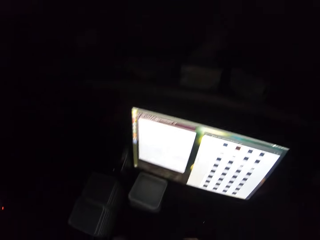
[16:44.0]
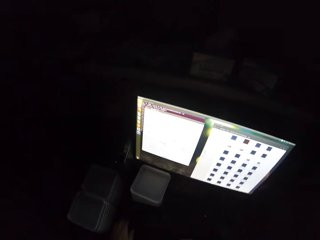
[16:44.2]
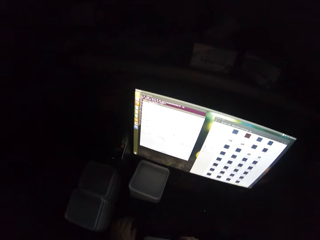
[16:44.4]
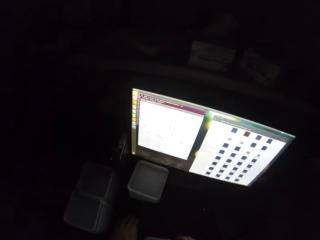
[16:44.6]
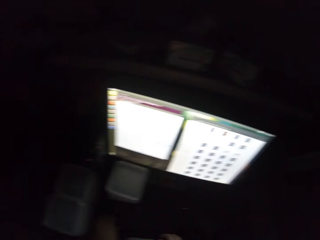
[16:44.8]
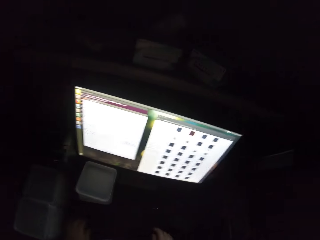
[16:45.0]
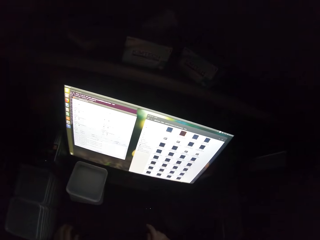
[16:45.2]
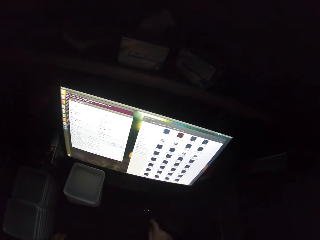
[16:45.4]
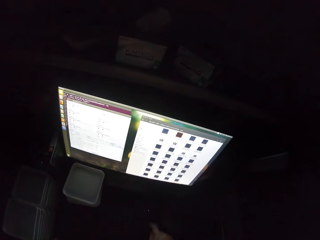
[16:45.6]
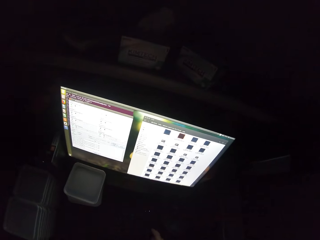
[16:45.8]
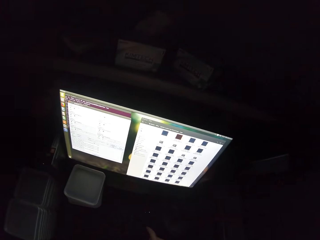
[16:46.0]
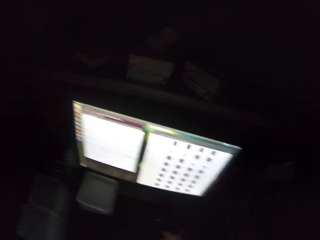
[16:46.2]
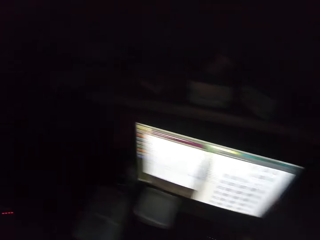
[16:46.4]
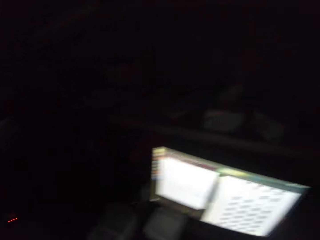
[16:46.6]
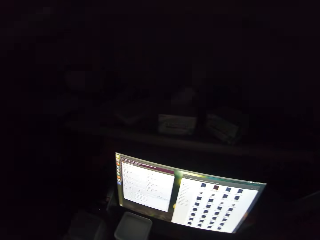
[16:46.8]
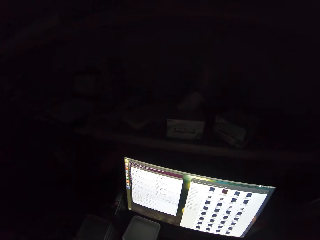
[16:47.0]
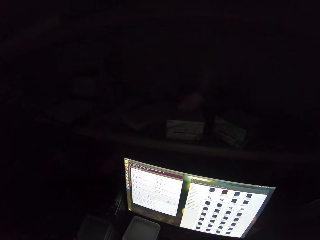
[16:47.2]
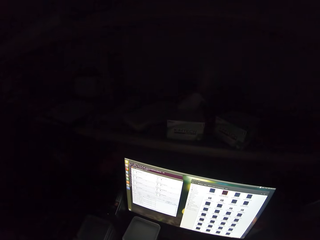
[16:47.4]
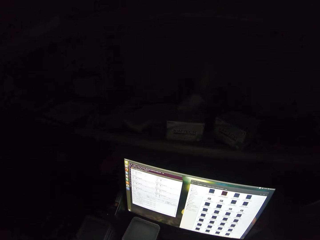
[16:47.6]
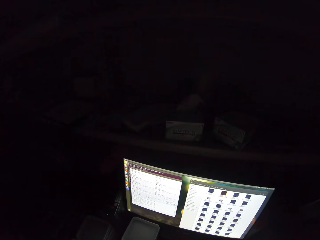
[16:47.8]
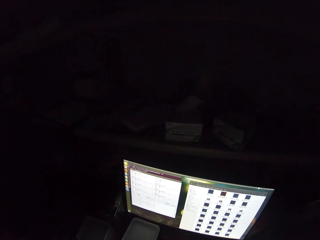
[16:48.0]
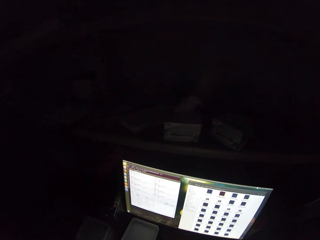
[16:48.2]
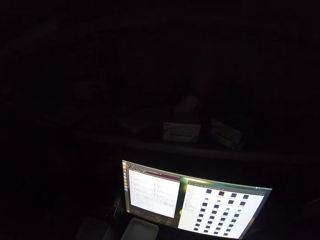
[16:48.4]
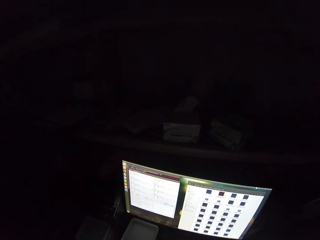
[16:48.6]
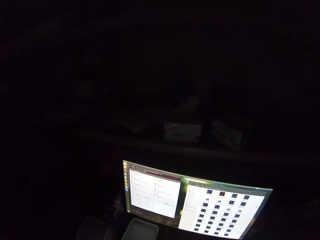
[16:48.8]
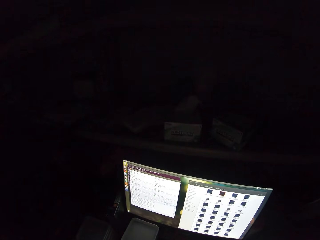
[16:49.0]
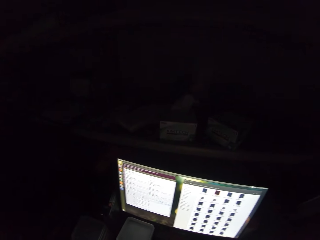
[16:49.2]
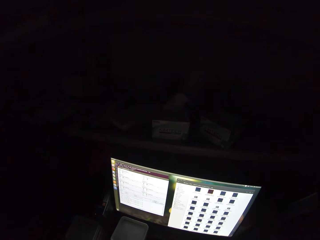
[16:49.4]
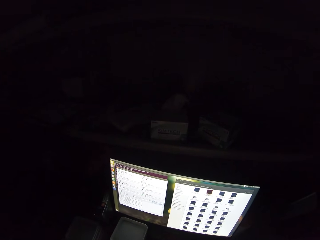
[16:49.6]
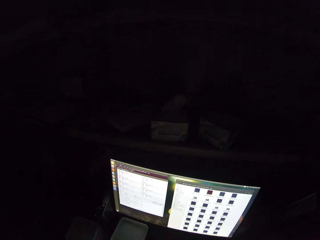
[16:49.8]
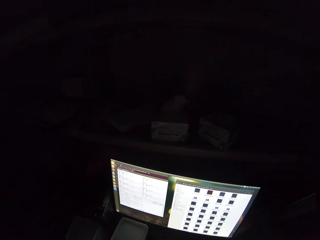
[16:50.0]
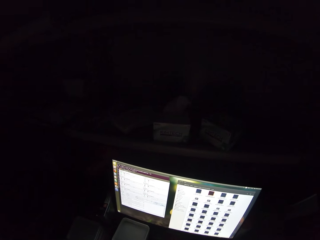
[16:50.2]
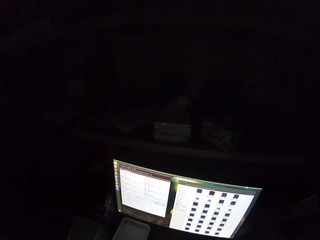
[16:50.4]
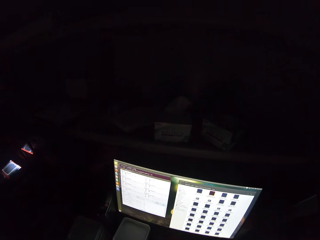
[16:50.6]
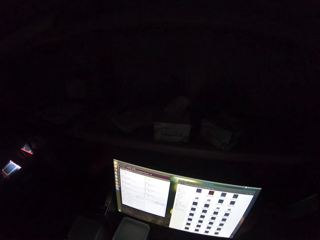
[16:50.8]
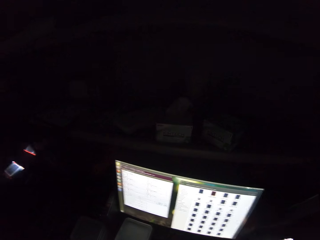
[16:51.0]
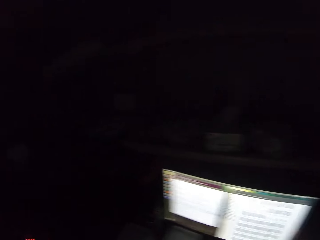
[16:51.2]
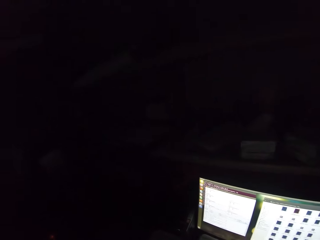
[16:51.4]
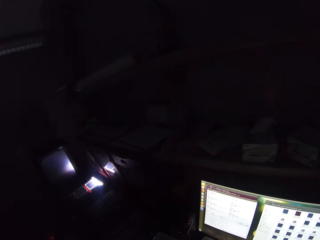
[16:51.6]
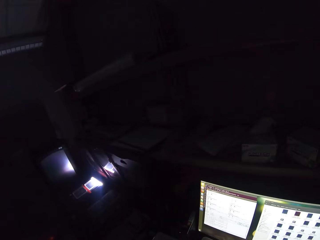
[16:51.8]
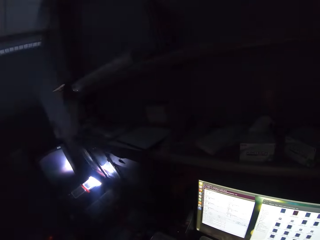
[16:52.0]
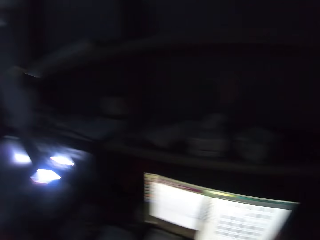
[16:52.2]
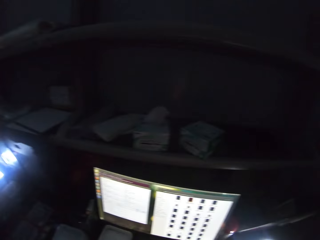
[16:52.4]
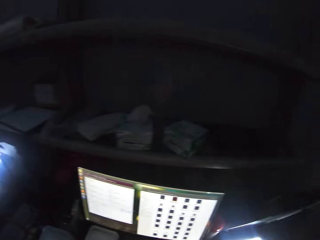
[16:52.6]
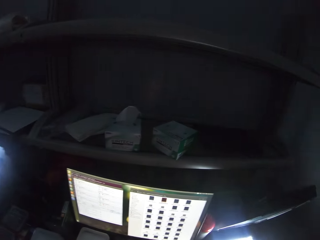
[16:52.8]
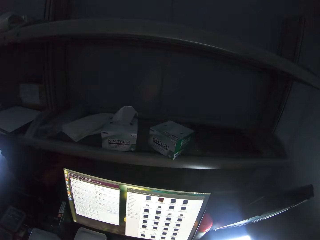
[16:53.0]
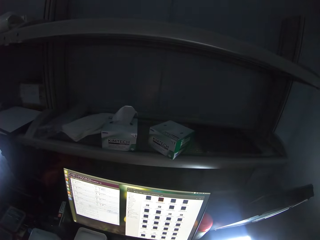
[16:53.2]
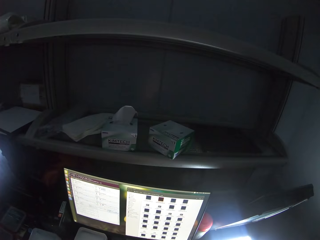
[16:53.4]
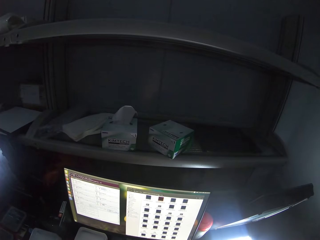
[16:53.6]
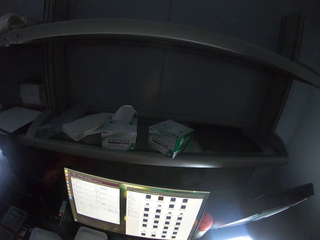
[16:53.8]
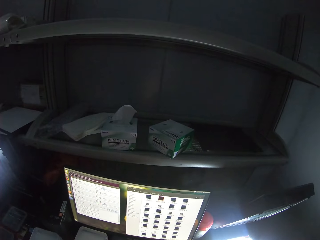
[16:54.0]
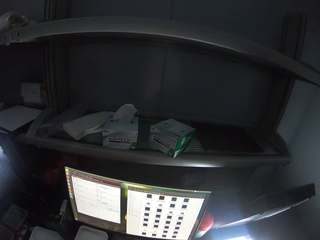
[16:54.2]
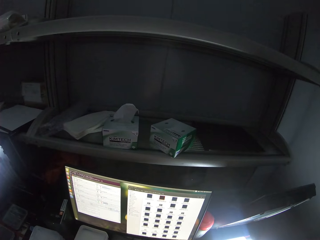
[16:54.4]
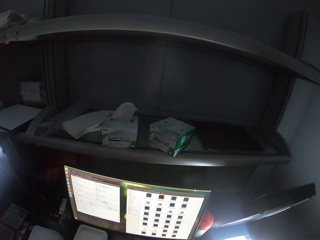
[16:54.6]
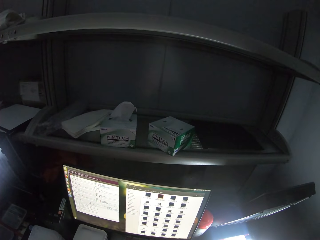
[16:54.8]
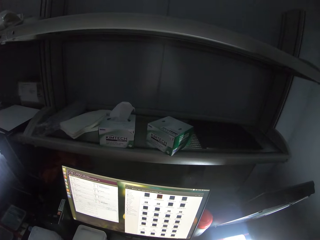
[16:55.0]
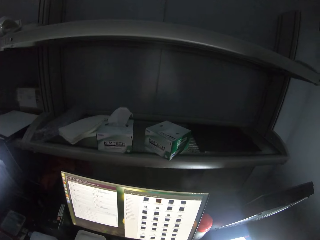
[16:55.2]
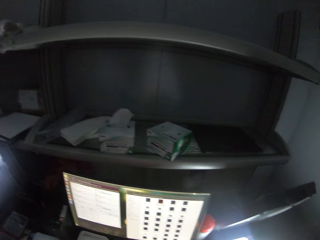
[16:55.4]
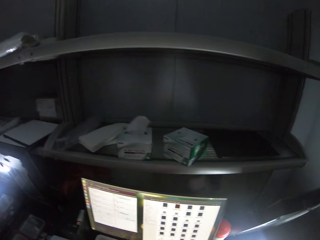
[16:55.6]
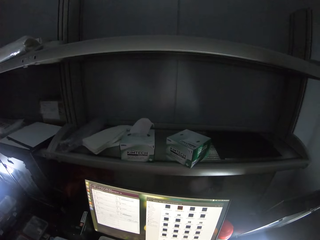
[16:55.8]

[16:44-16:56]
The camera wearer operates the desktop. They look left. They look forward.

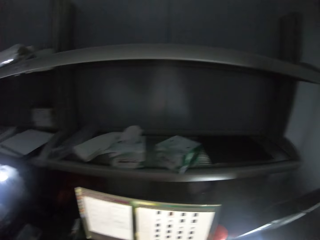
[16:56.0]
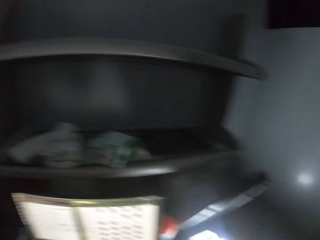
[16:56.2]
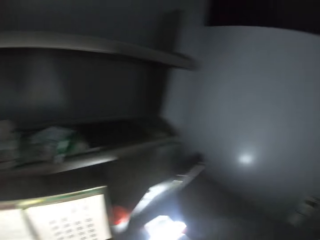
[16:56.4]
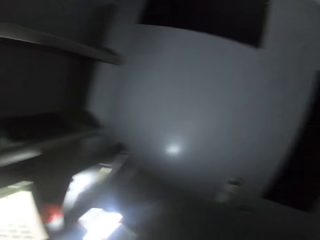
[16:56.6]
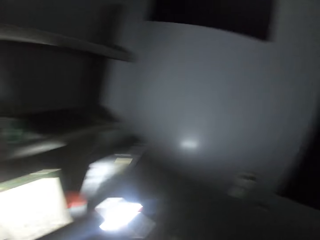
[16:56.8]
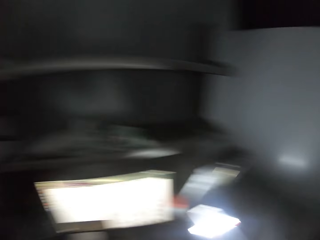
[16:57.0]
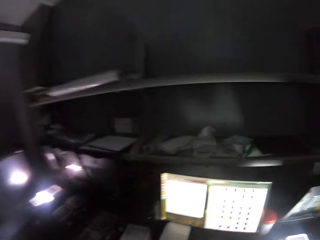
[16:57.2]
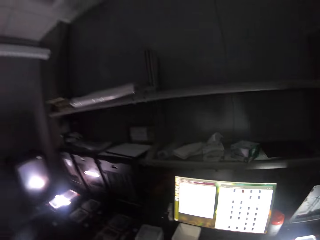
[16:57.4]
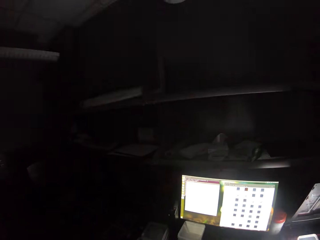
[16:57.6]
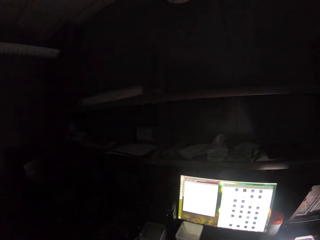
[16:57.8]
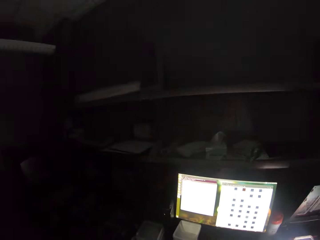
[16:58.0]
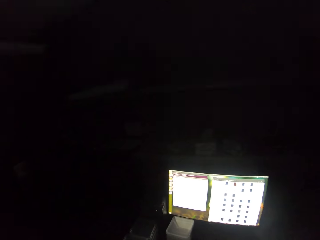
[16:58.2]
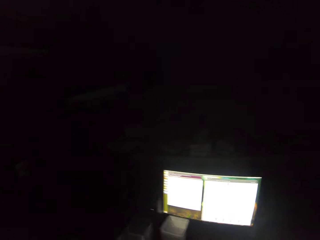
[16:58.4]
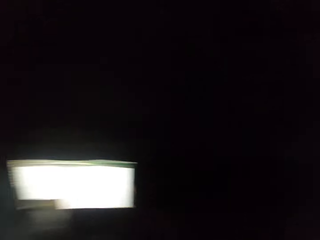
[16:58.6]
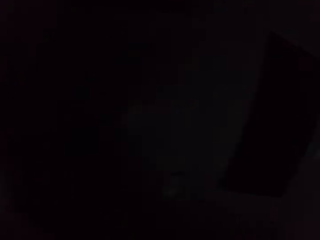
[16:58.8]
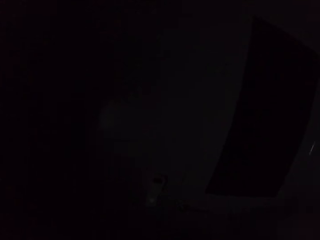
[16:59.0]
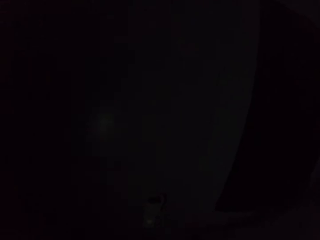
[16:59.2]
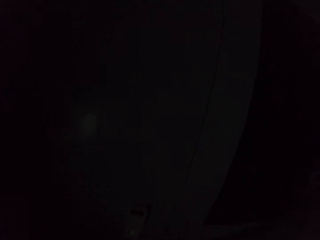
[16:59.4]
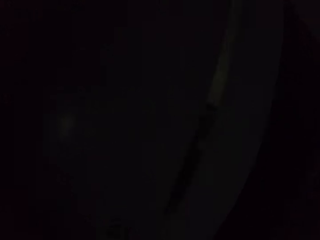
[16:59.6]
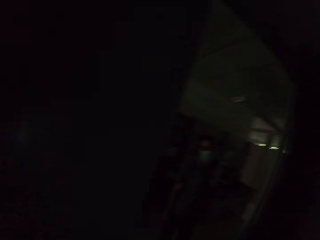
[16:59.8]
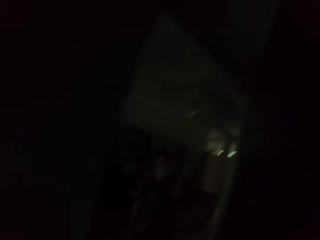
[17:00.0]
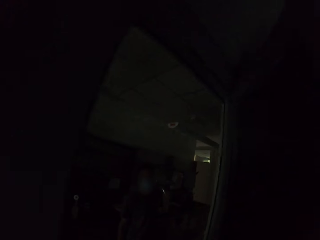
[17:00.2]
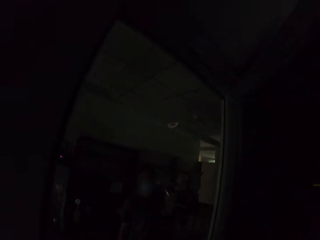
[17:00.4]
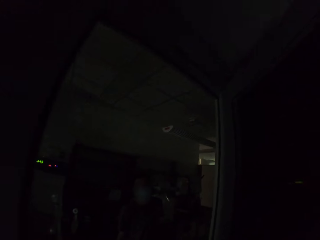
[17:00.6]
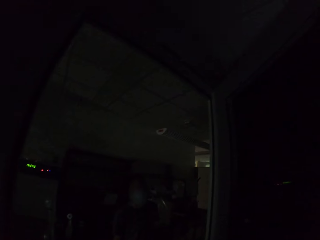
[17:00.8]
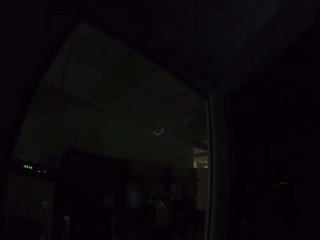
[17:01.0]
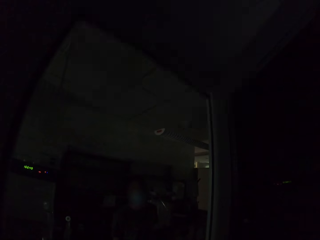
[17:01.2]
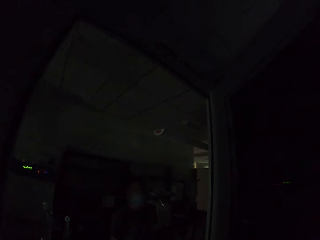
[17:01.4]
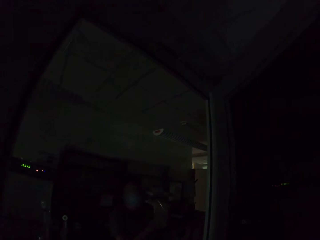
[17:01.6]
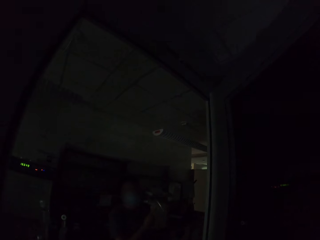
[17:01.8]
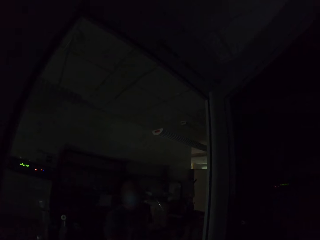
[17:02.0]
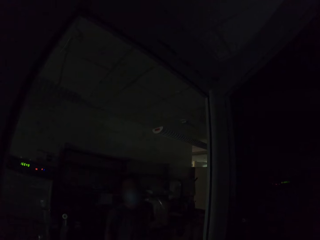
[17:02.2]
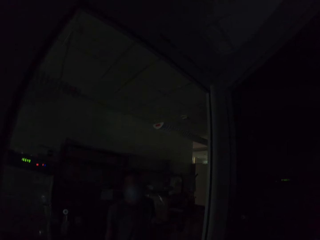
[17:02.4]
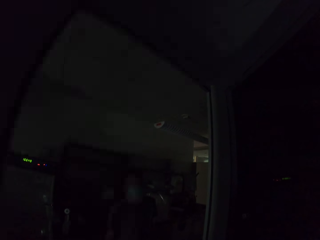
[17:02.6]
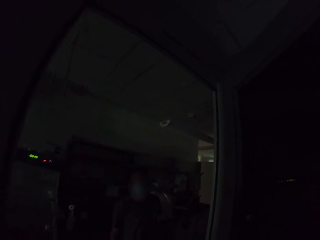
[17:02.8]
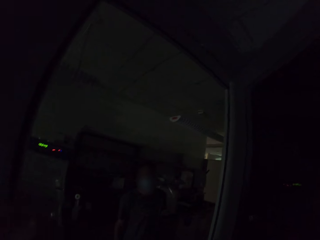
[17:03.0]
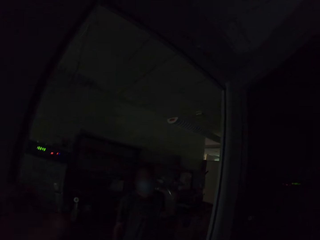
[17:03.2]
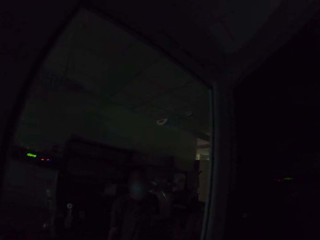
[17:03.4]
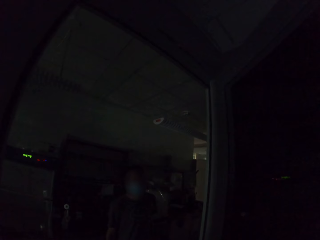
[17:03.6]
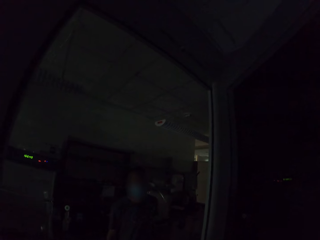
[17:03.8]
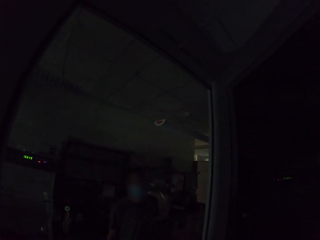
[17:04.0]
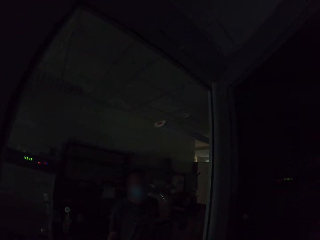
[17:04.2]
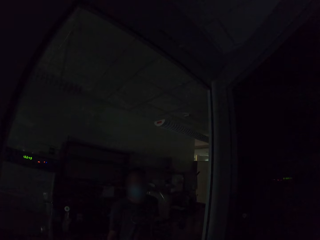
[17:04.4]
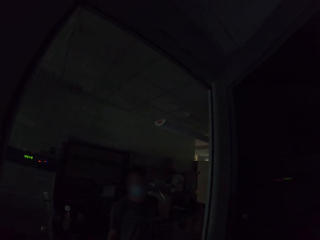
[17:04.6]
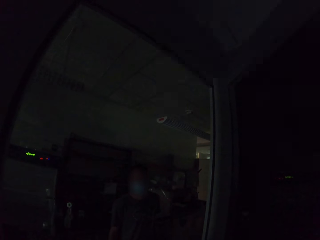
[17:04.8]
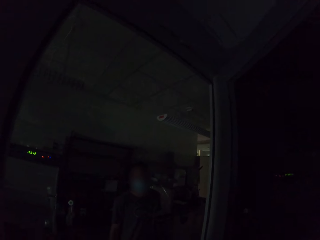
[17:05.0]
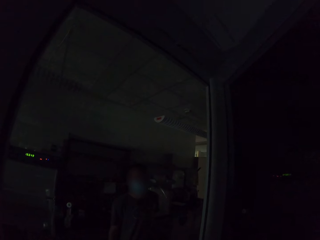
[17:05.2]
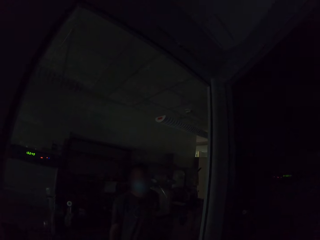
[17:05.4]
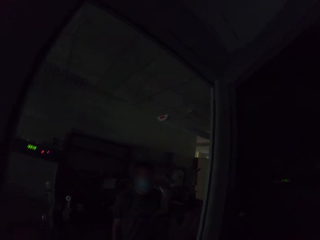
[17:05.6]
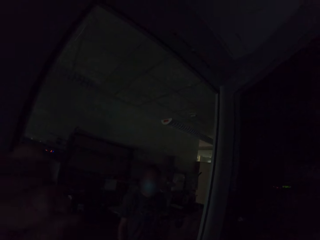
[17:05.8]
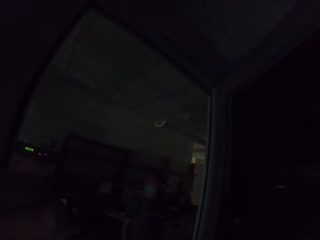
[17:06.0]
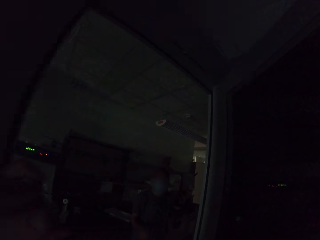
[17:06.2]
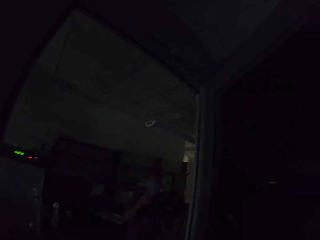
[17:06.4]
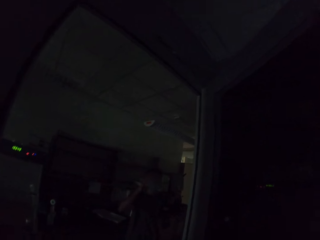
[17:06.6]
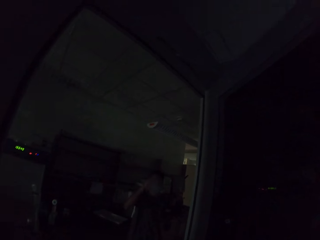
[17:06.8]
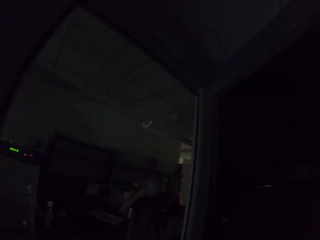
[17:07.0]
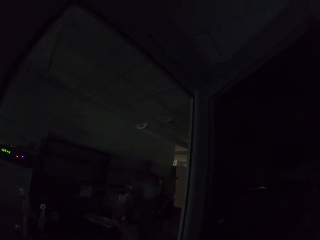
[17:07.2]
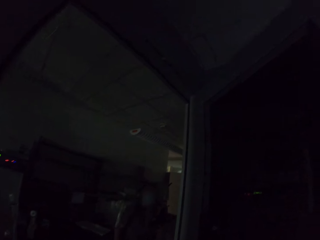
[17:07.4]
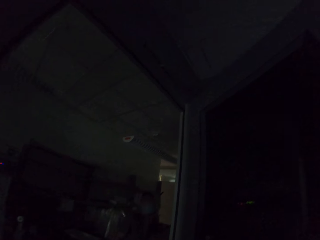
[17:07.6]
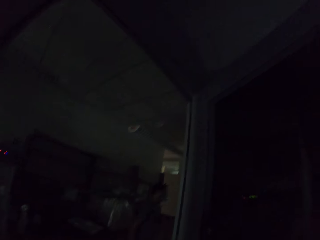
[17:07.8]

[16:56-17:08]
The camera wearer looks around the room. They turn right, walk forward, and open a door. They converse with a person.
